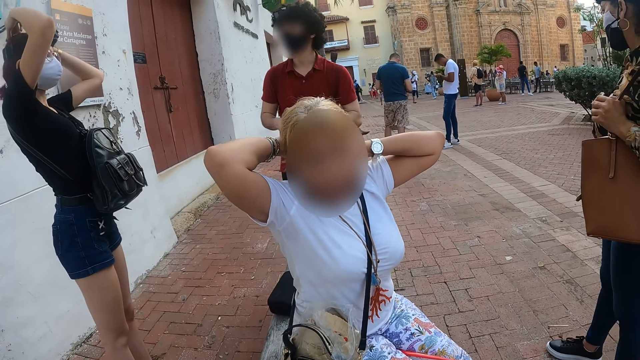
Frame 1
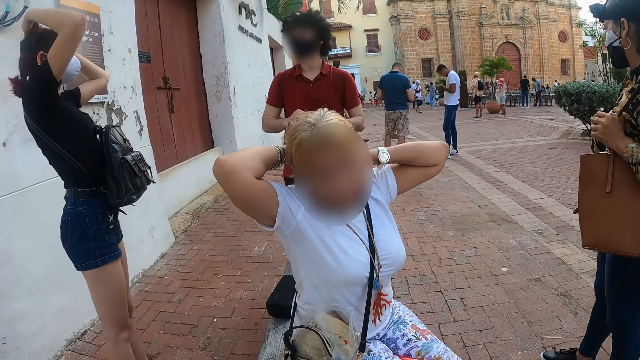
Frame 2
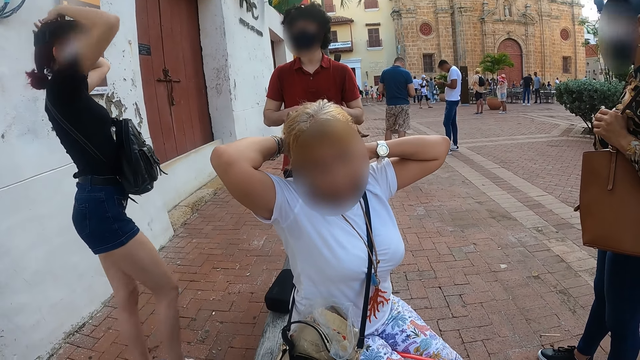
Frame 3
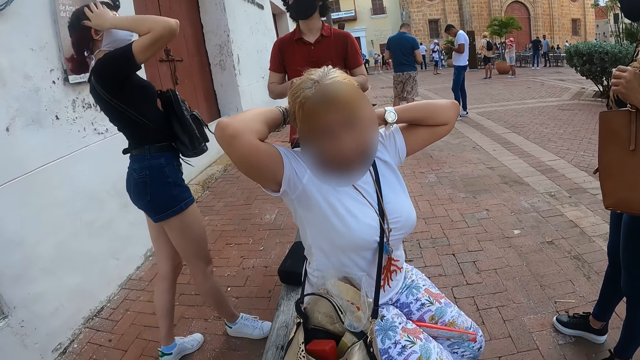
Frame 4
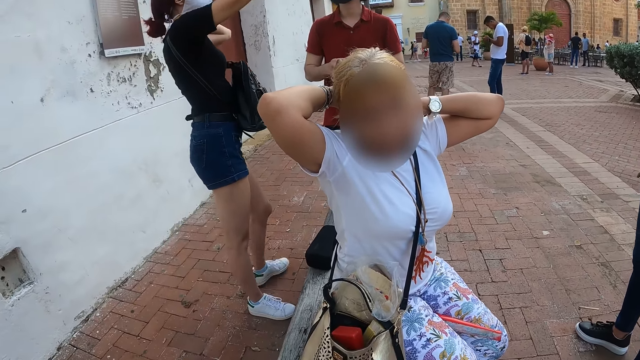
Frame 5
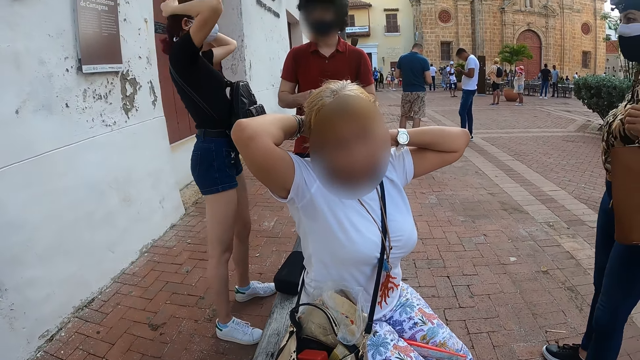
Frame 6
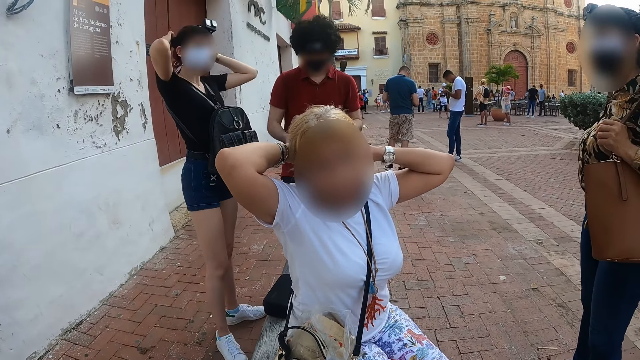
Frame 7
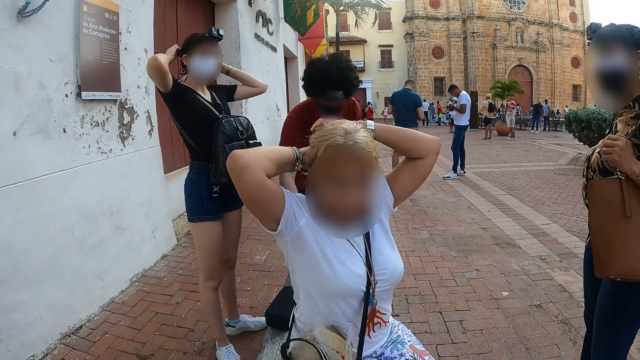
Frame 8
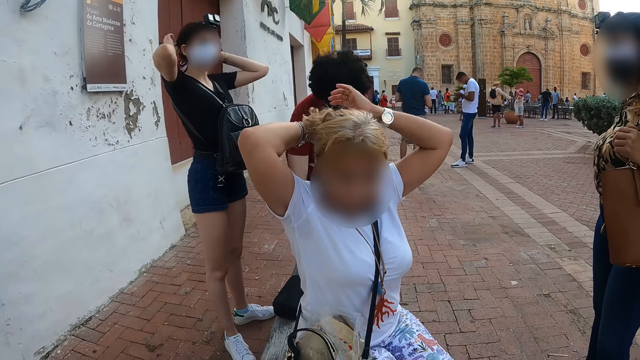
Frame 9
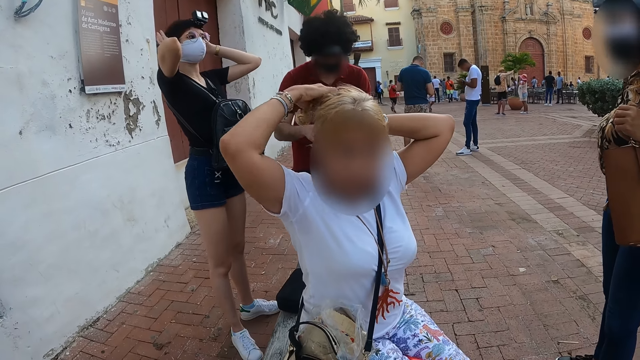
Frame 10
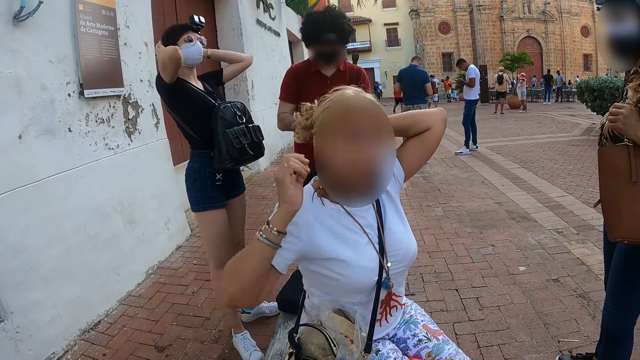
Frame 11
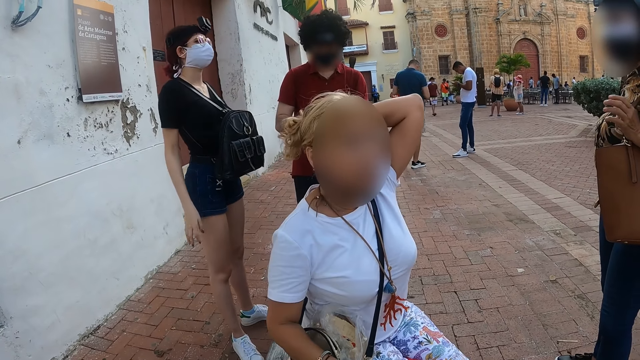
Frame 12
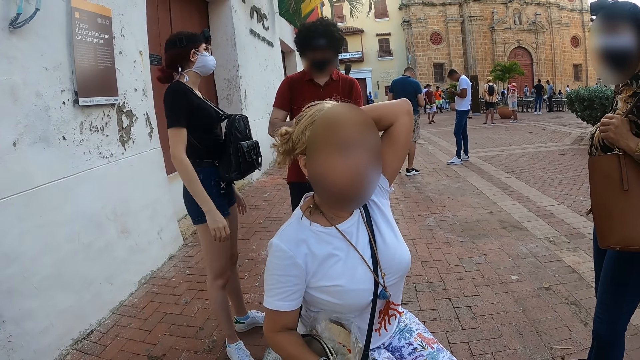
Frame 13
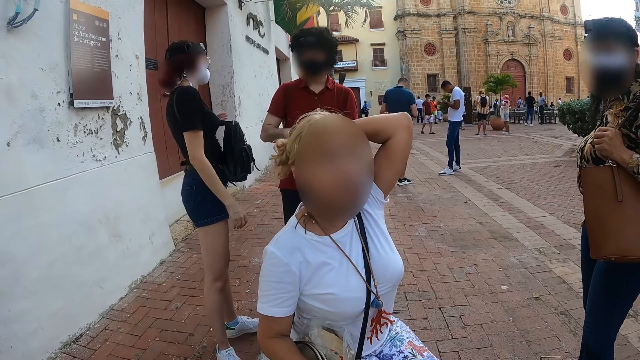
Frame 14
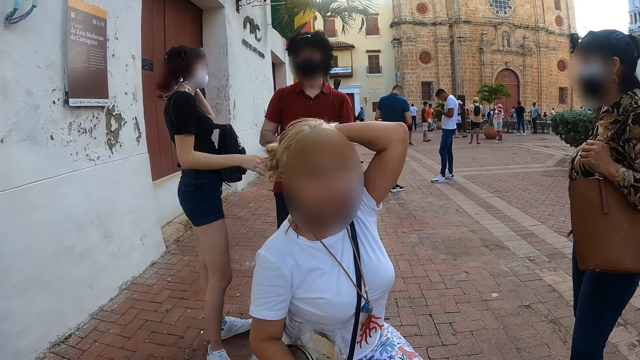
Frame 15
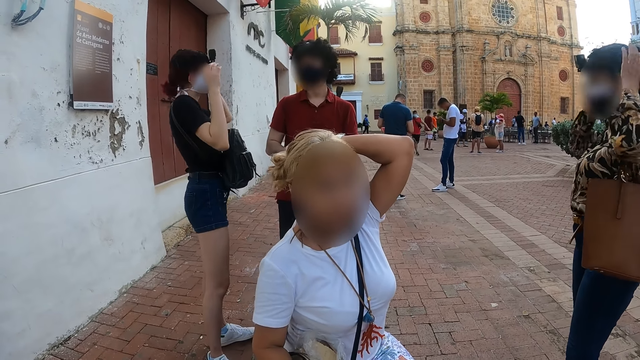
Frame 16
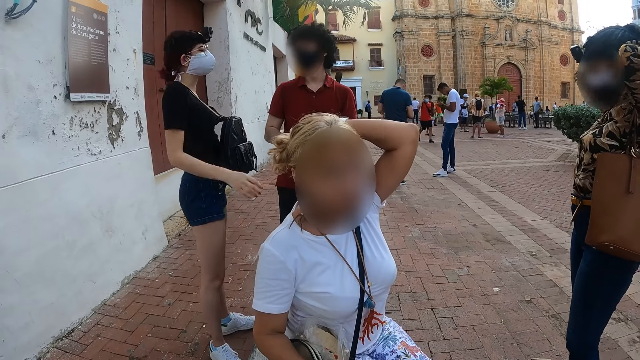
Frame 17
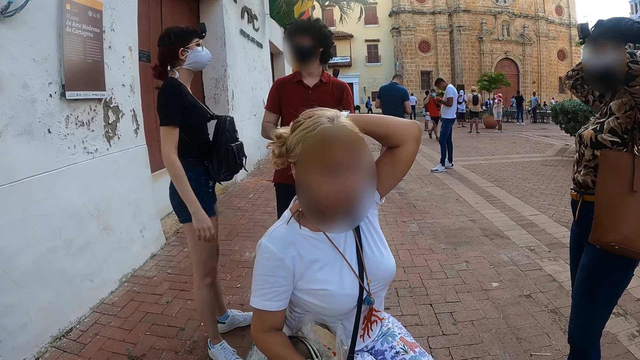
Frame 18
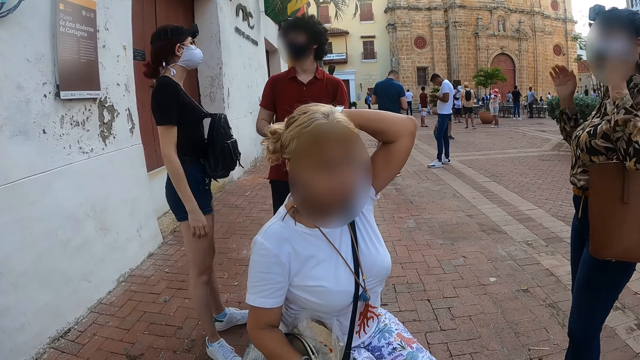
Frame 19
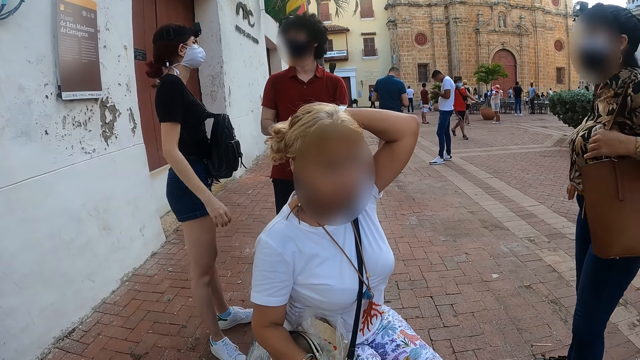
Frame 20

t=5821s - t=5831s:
A person talks to another person. The other person walks around. A third person fixes the hair. The camera wearer talks to the third person. The second person talks to the first person.

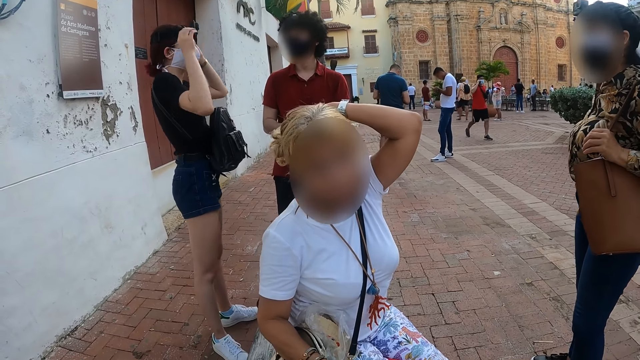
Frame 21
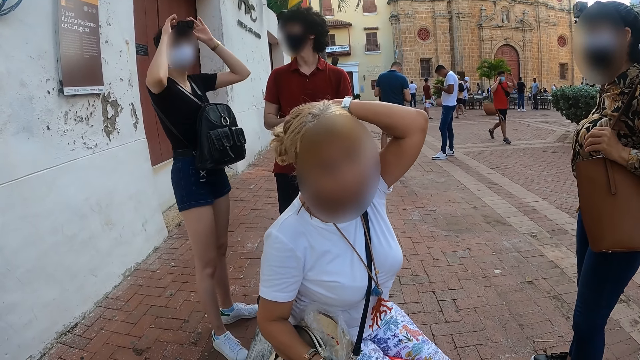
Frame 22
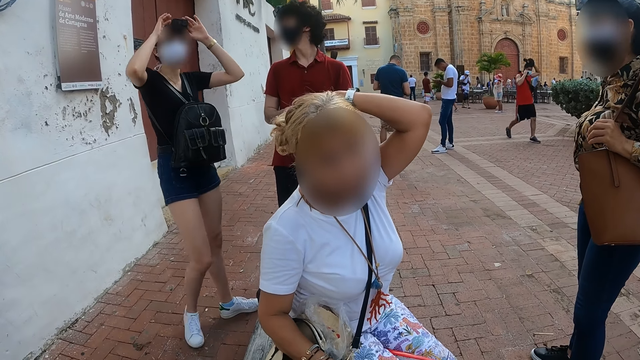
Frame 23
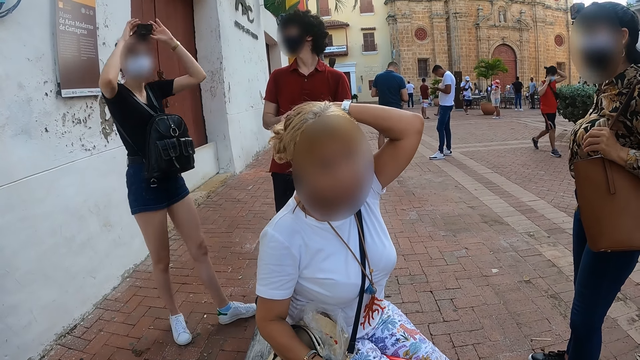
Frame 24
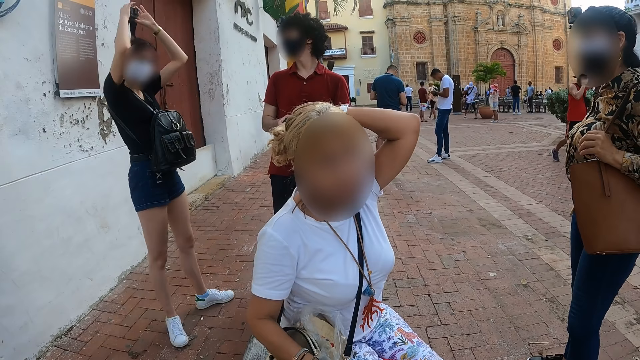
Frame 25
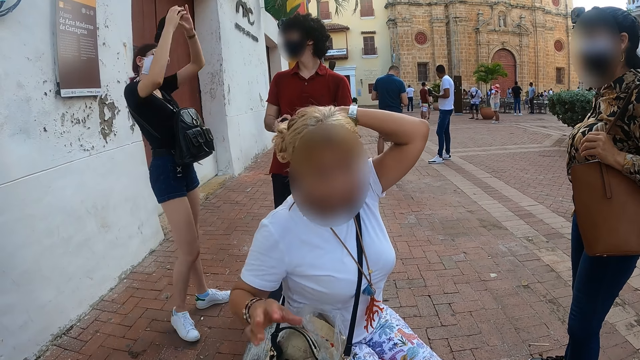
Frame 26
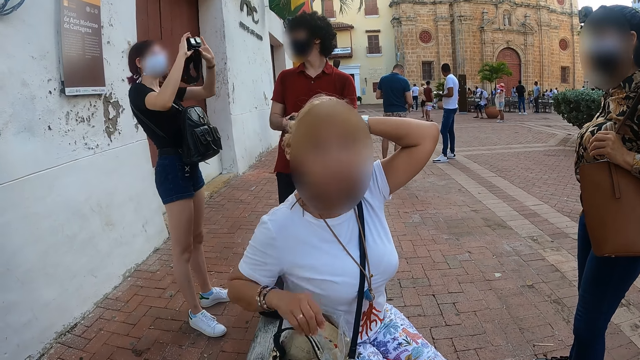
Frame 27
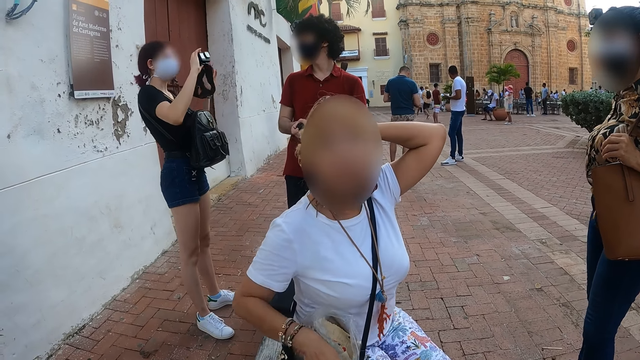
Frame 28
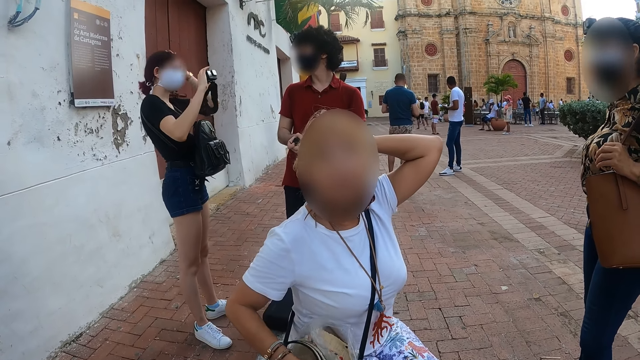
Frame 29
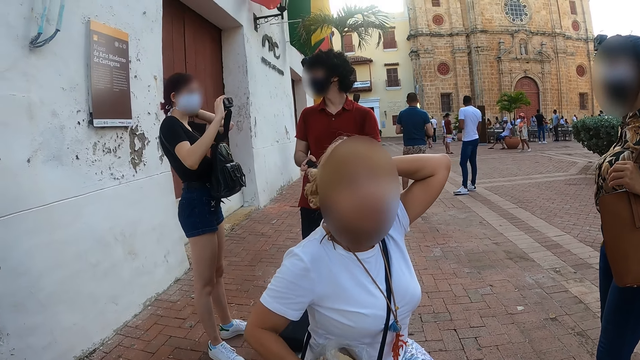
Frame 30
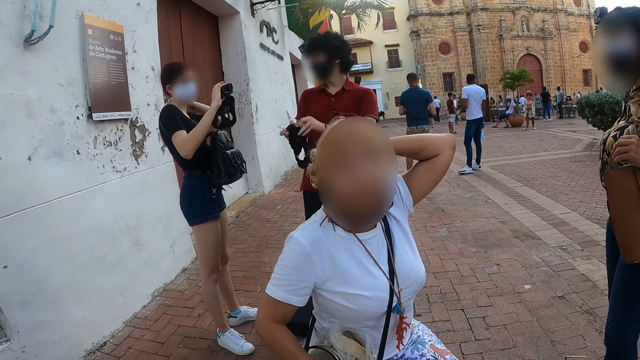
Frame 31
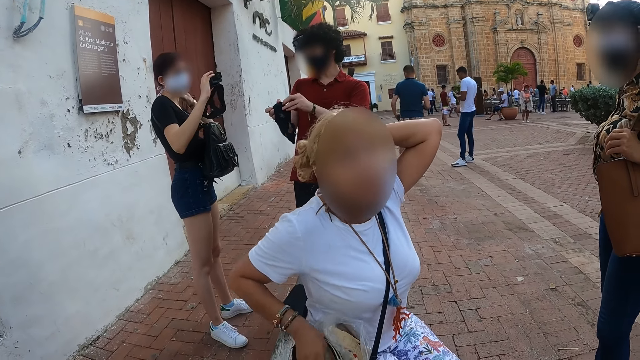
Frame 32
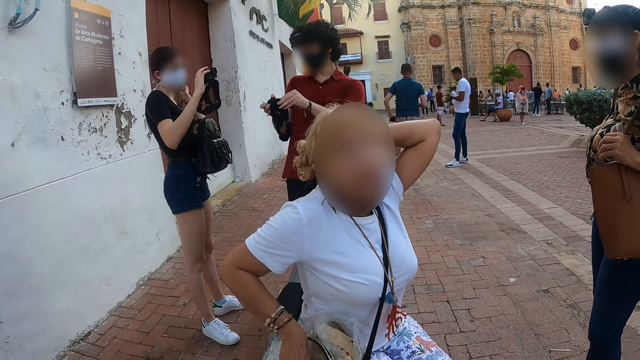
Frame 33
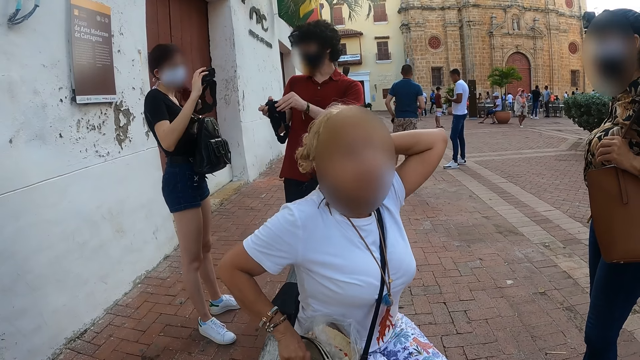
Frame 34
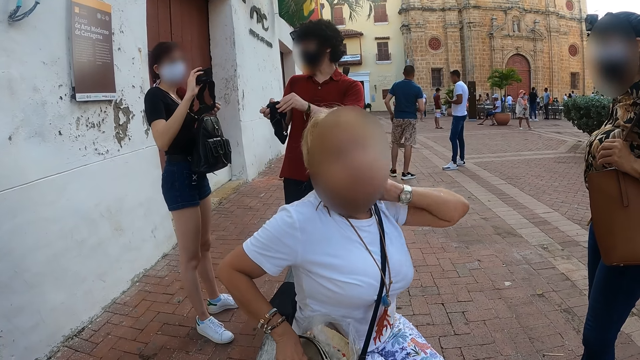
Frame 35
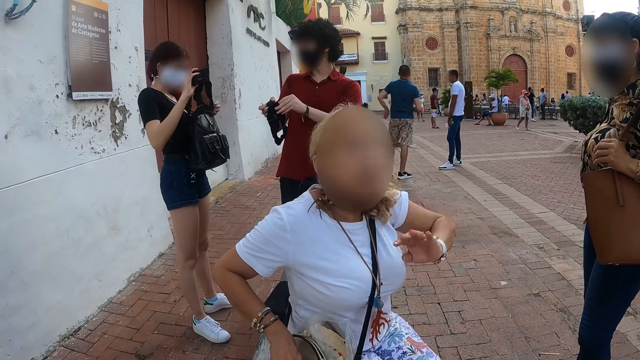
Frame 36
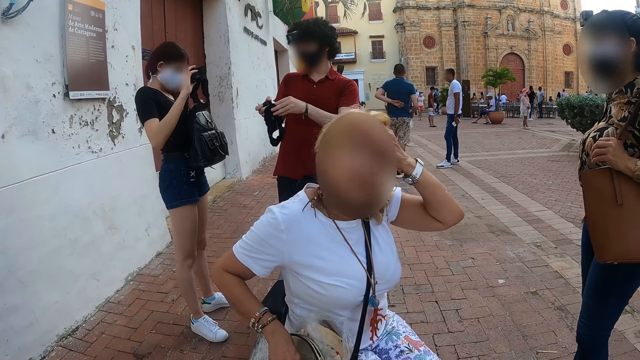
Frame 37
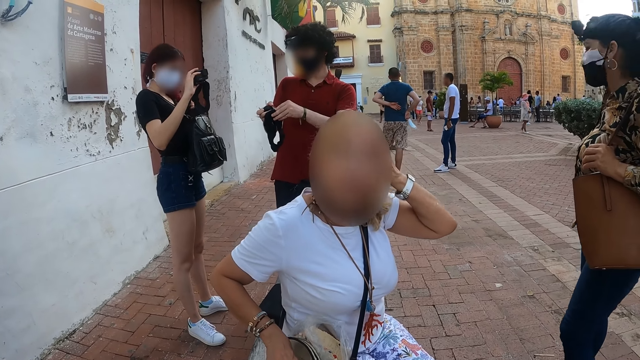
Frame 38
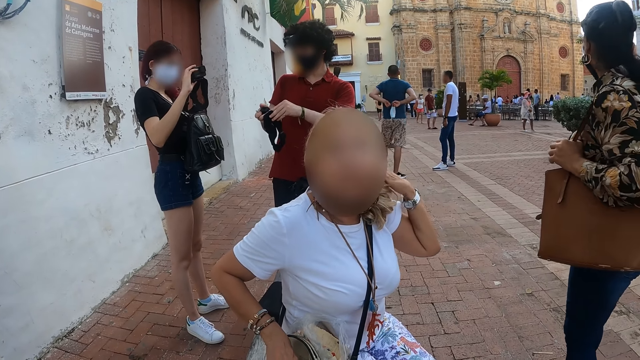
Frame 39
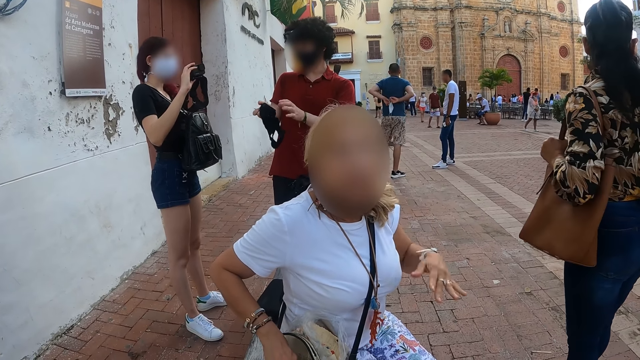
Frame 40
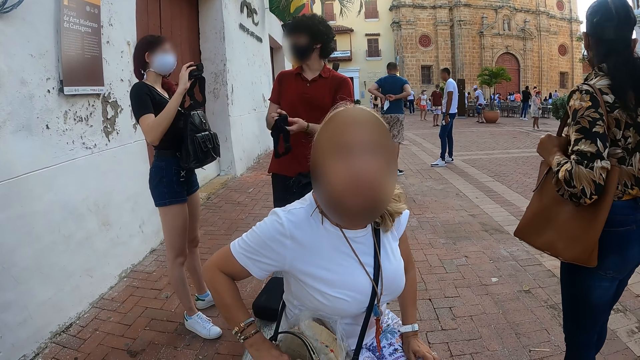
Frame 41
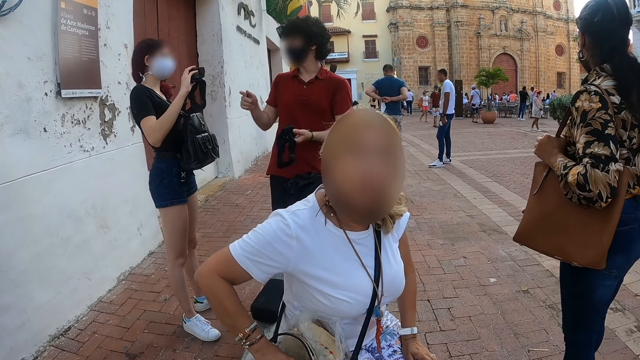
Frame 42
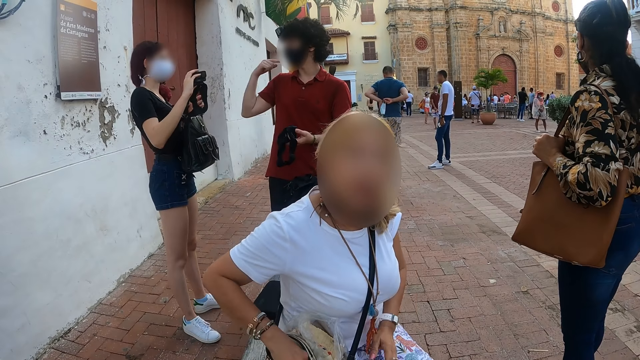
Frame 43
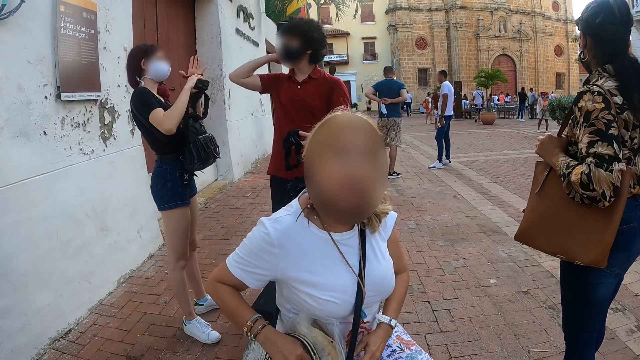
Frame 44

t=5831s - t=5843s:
A person fixes the camera, removes the camera from the head. The camera wearer talks to another person. A third person releases her hair down. The second person rubs the face. The first person talks to a fourth person.
